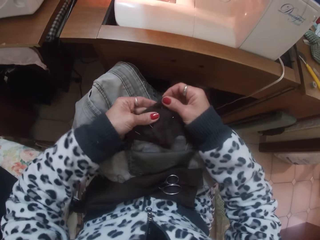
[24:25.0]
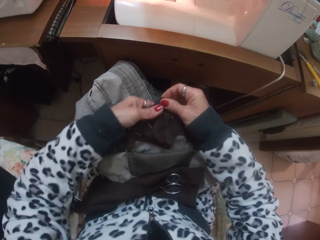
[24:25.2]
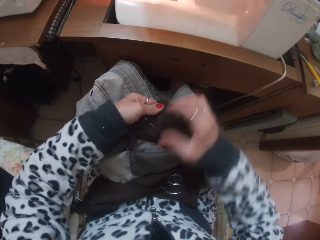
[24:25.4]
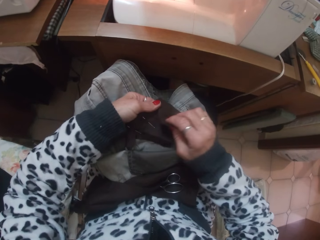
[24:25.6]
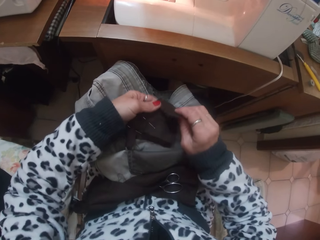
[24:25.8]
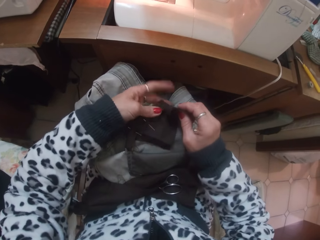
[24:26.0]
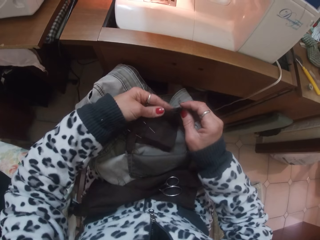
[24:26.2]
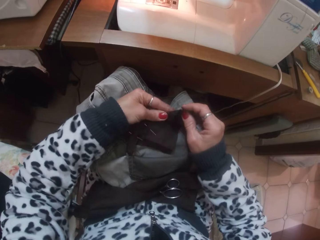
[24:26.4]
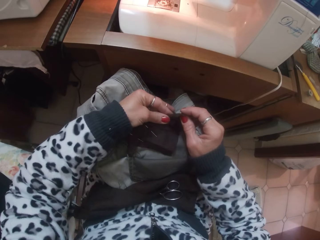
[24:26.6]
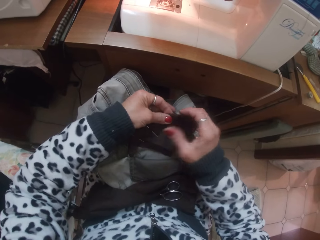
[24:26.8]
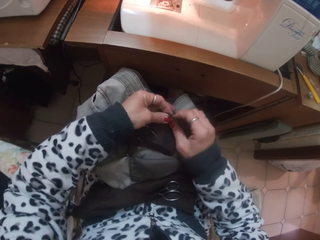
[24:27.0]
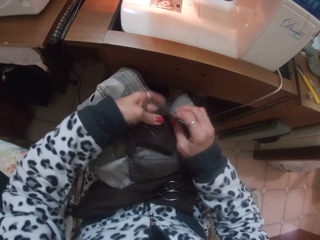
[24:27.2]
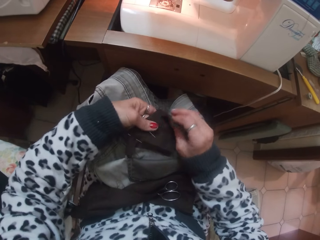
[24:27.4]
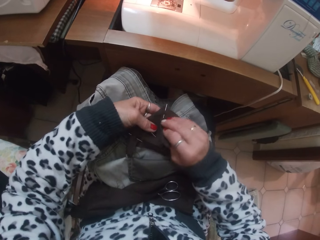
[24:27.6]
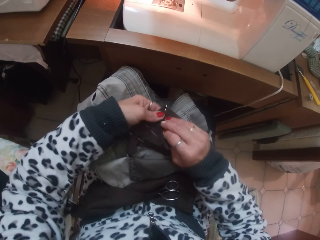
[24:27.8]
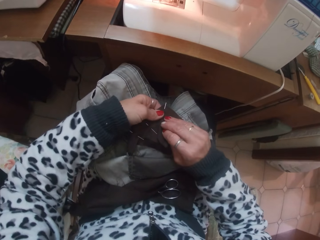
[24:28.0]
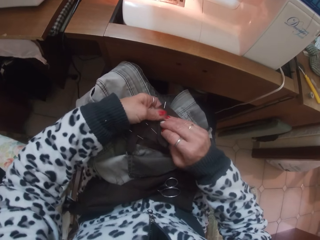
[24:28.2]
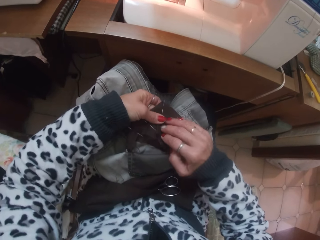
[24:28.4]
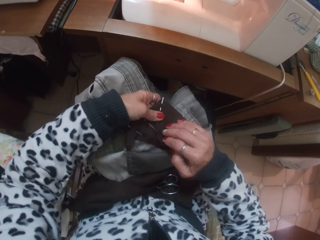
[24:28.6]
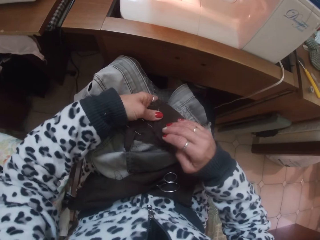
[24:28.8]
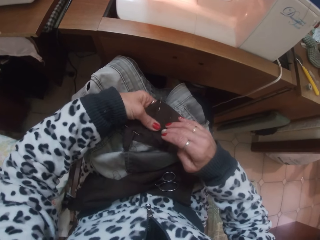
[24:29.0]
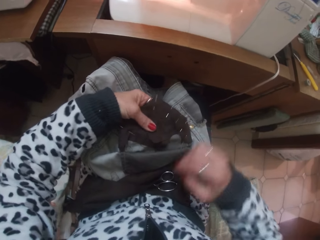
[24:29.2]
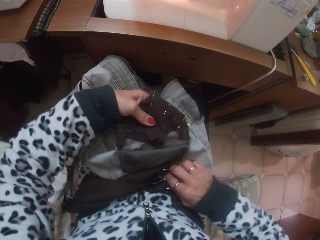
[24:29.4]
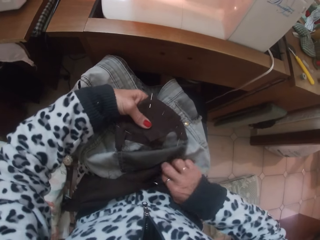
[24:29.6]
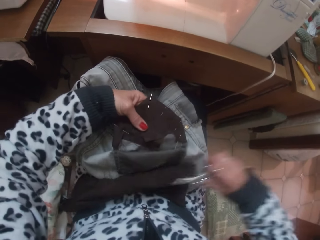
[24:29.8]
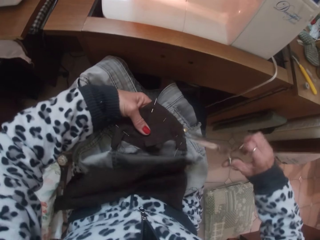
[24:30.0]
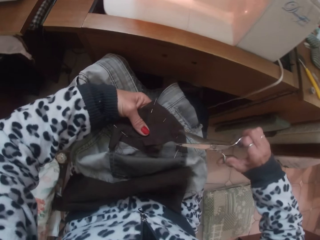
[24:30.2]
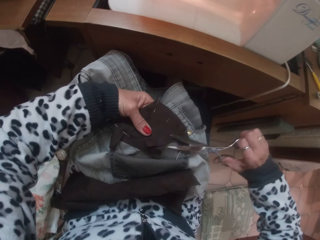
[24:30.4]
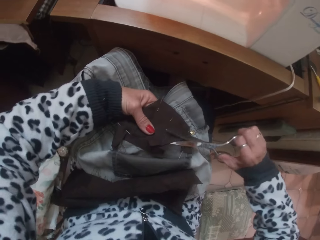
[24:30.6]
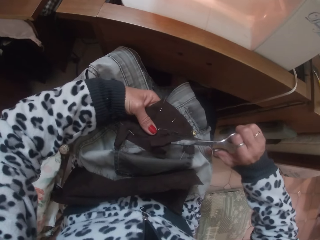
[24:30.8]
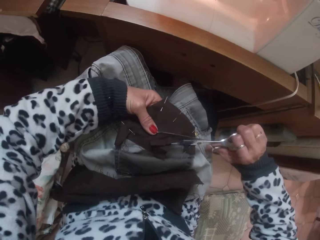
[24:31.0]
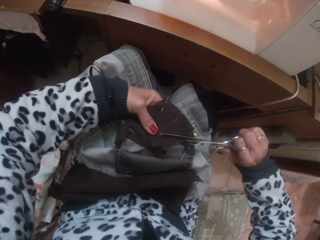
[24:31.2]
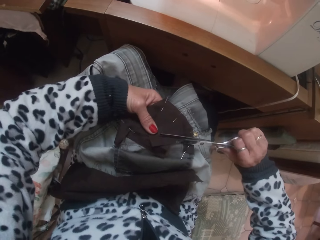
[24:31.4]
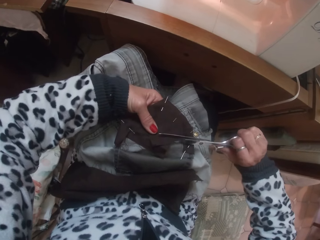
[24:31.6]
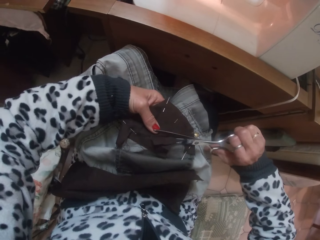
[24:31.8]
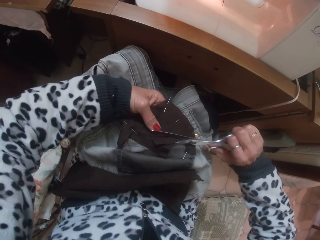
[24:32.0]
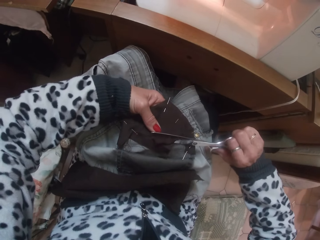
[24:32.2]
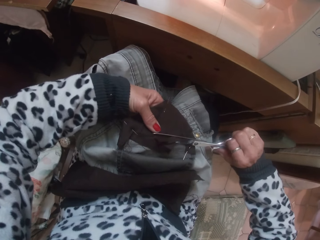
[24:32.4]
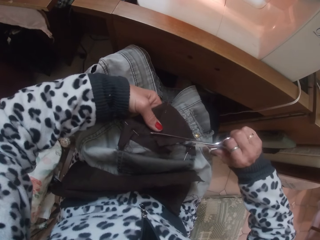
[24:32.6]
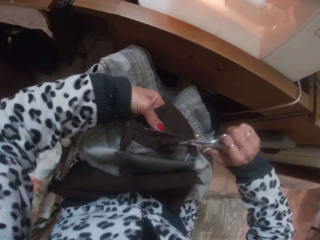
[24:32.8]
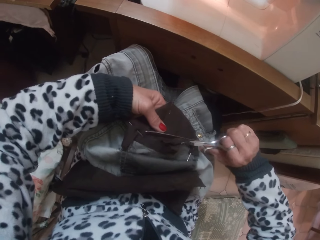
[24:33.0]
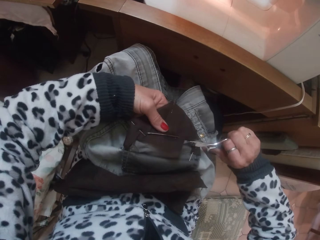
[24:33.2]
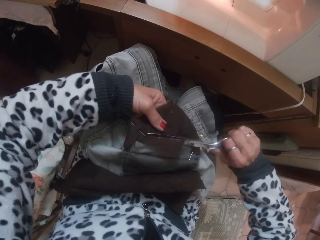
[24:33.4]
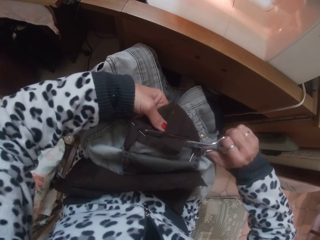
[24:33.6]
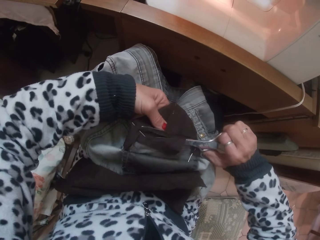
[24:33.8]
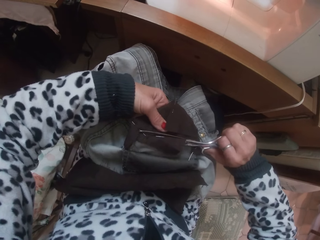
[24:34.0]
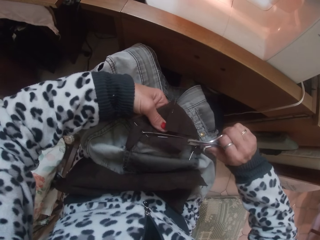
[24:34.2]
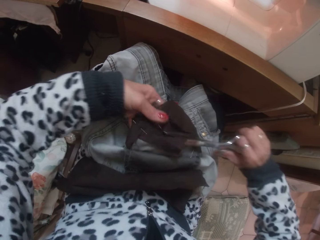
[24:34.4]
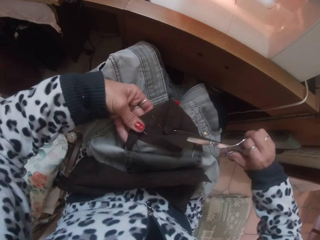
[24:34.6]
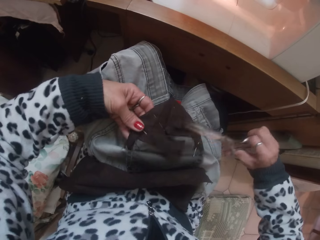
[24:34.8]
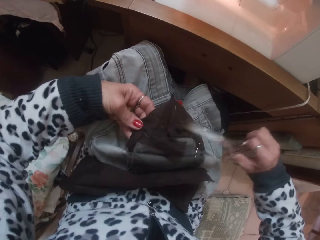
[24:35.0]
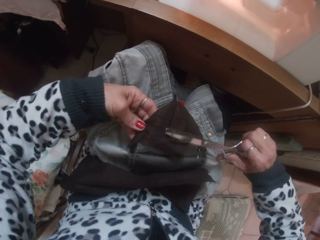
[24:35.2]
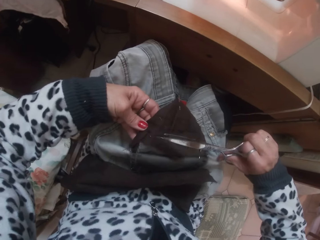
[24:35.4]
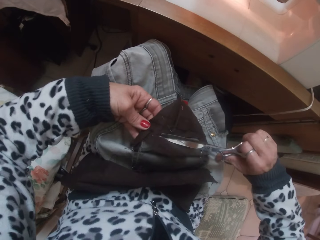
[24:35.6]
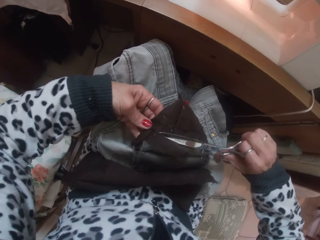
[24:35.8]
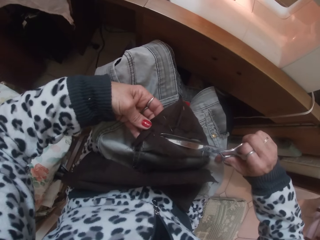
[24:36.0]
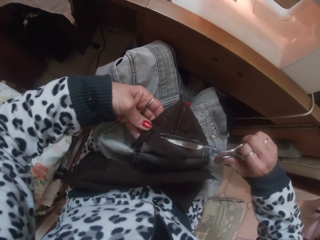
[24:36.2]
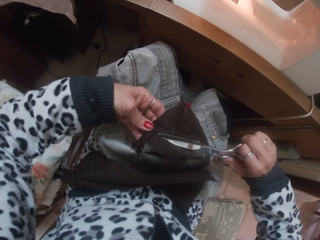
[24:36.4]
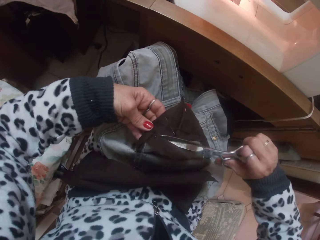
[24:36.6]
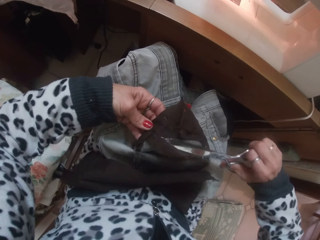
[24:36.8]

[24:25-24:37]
The camera wearer holds the cloth. She takes the scissors from her lap with her right hand. She cuts off the cloth with the scissors in her right hand.

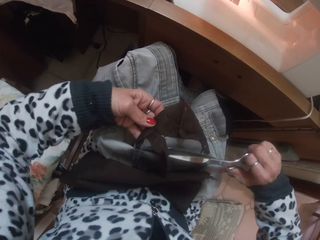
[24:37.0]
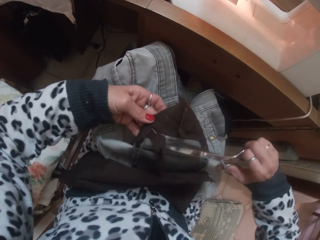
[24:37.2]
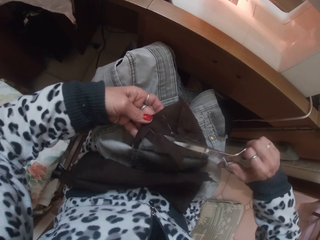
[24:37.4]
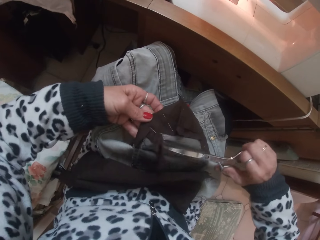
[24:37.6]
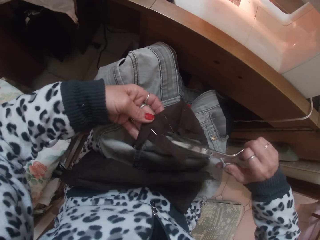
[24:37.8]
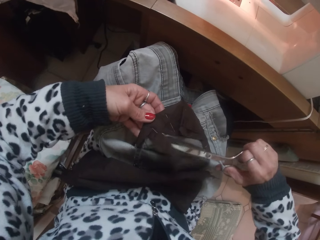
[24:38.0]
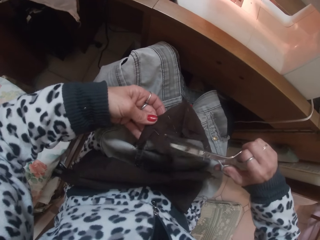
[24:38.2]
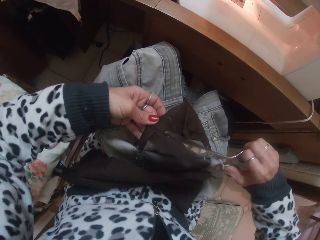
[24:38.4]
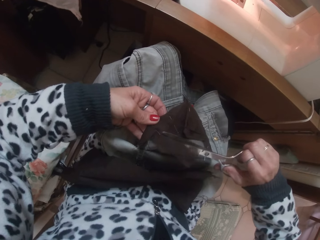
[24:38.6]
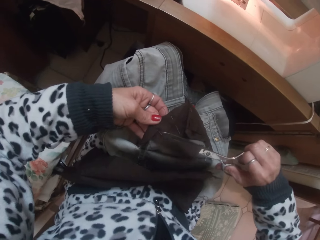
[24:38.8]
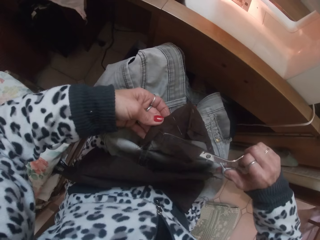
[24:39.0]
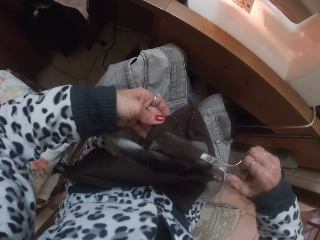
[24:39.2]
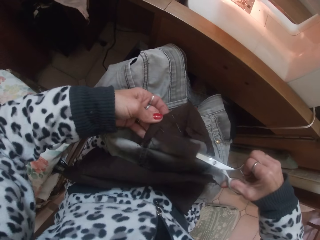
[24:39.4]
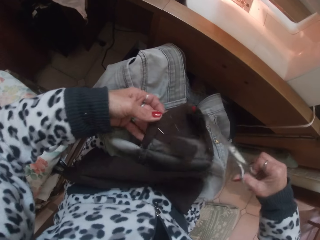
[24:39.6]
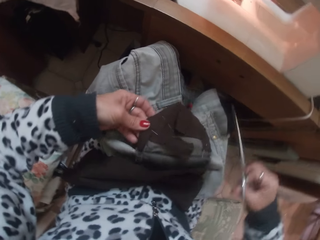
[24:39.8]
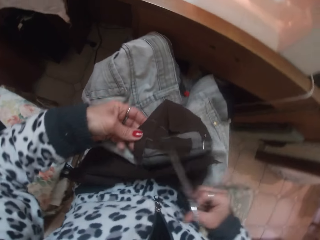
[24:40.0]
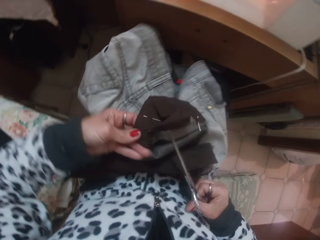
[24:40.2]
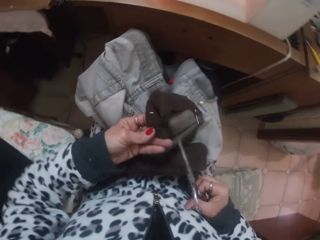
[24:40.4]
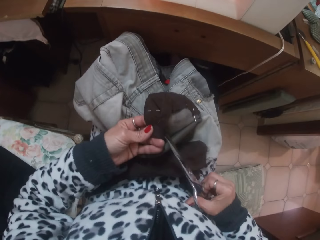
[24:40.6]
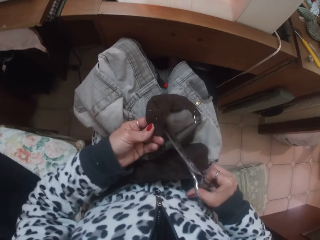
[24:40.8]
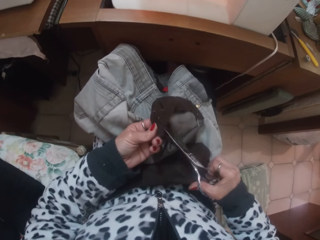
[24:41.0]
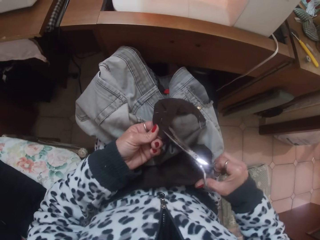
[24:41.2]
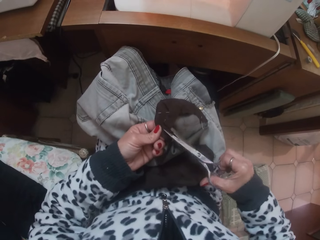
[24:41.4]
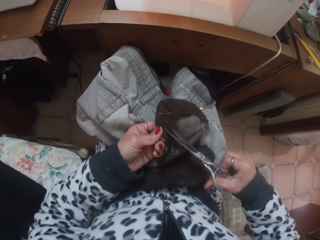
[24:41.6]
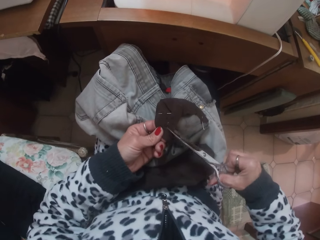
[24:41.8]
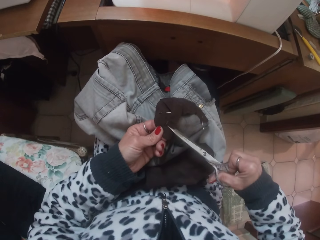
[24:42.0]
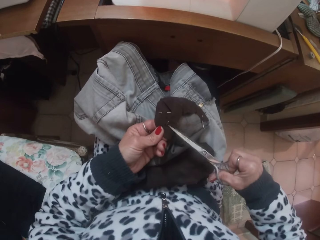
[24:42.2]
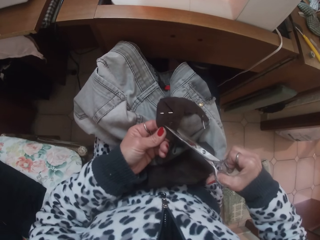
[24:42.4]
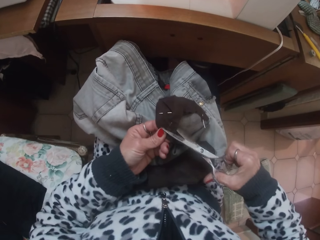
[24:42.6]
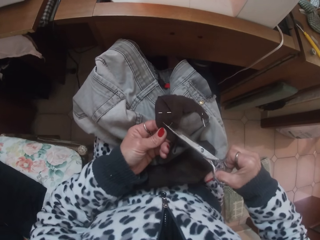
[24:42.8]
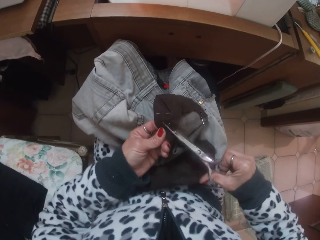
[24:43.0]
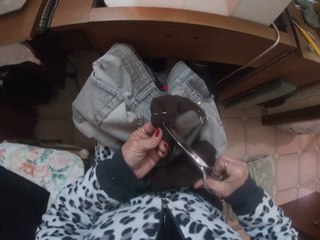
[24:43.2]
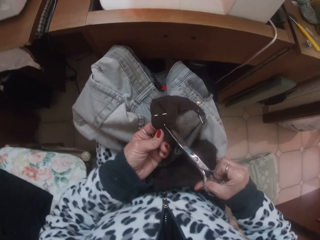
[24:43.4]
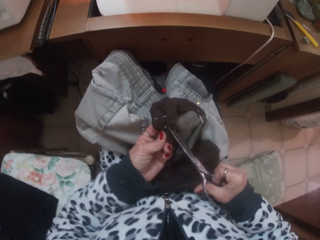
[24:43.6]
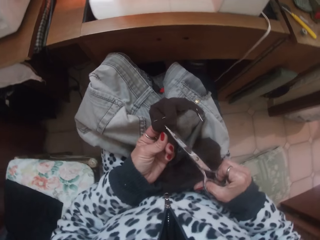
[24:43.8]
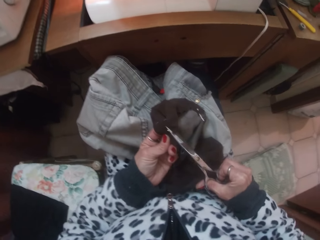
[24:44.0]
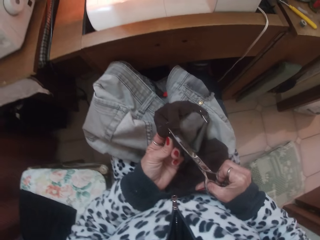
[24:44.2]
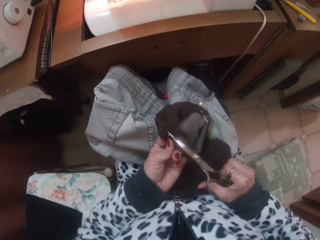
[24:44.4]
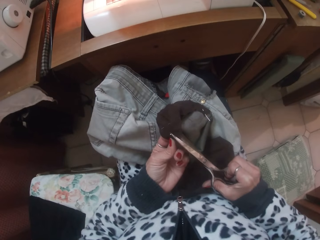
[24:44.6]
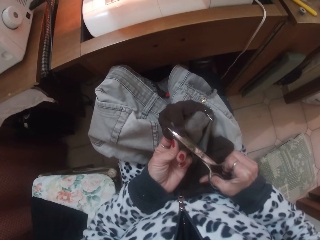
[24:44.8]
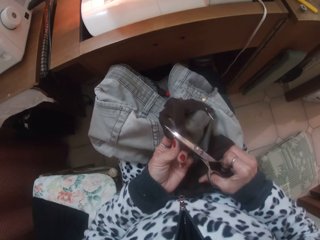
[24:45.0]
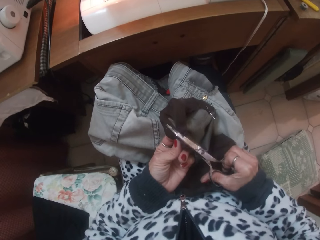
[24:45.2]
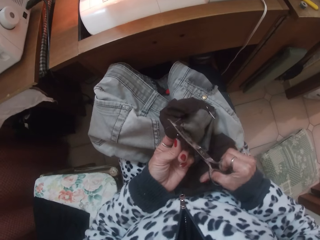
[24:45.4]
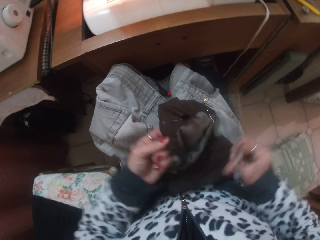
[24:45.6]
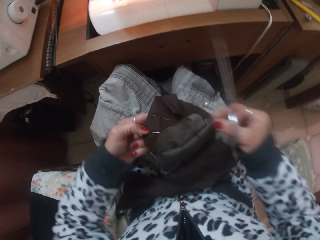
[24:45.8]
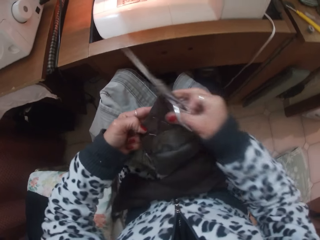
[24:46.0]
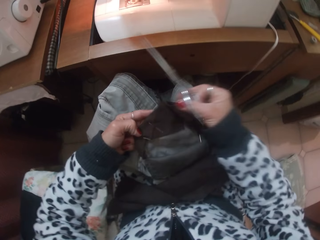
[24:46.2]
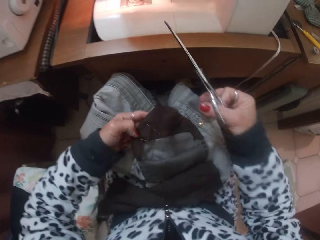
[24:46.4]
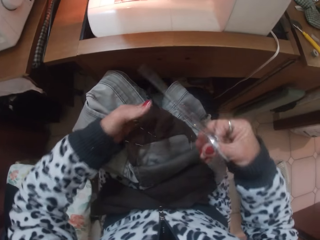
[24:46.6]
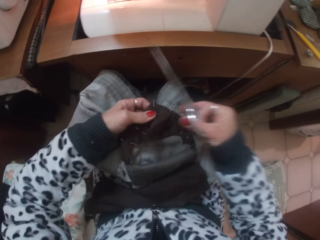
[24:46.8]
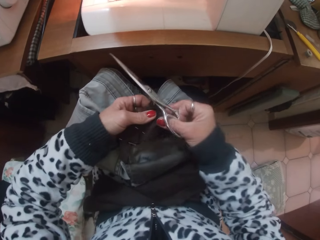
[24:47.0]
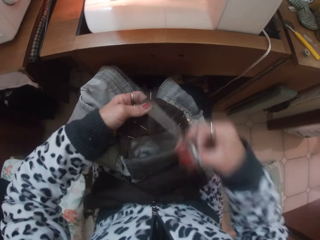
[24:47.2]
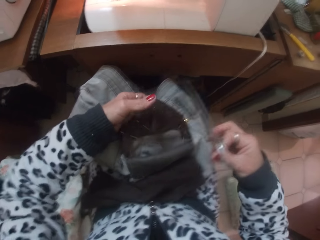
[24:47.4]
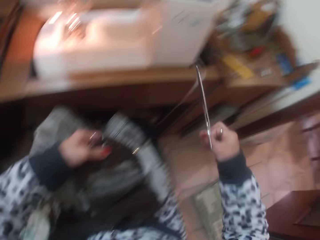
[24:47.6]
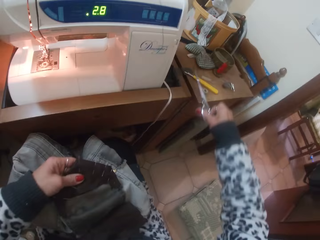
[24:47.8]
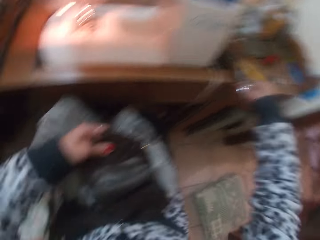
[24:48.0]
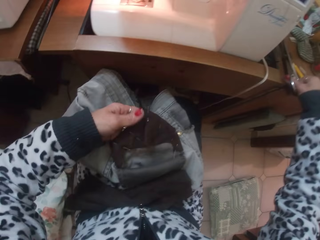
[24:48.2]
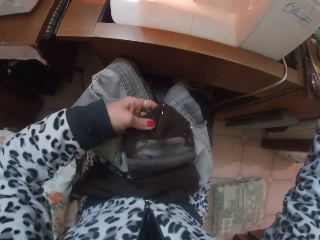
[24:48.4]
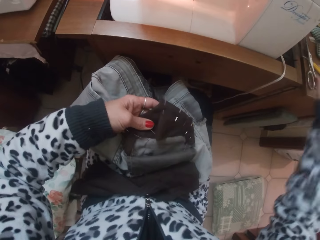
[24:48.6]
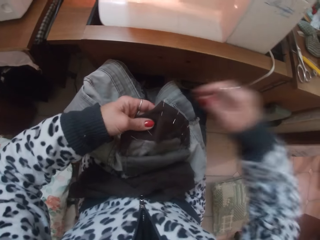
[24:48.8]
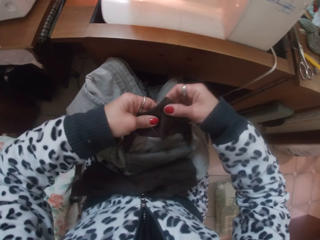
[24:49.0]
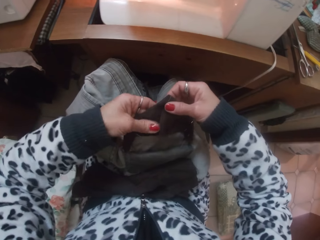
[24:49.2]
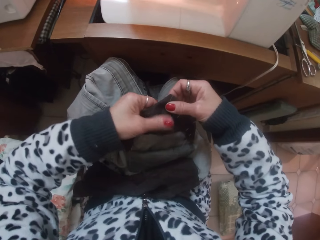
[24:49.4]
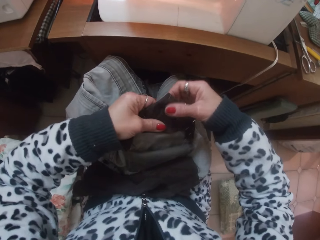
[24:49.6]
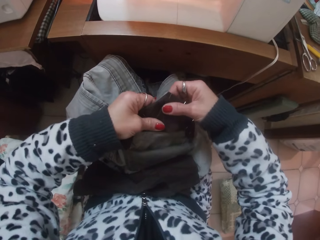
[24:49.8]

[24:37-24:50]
The camera wearer moves the cloth. She cuts the cloth. She holds the cloth and throws the cloth. She drops the scissors in her right hand on the table.
